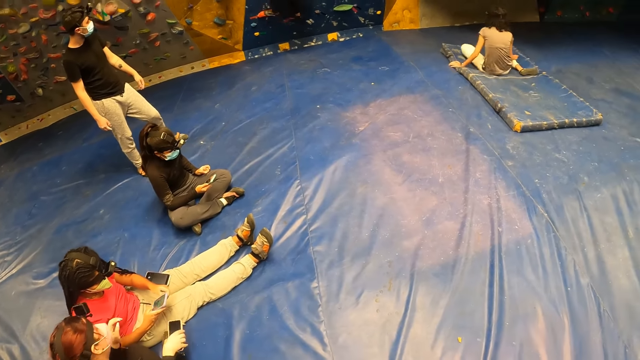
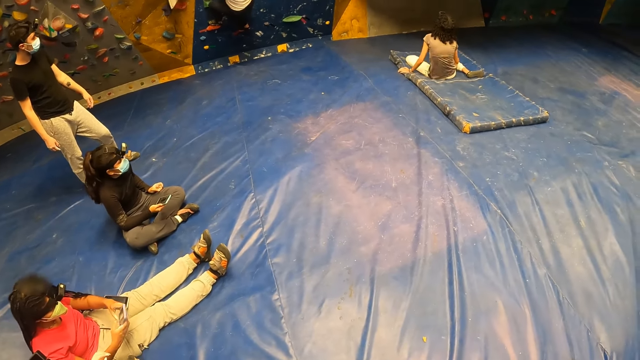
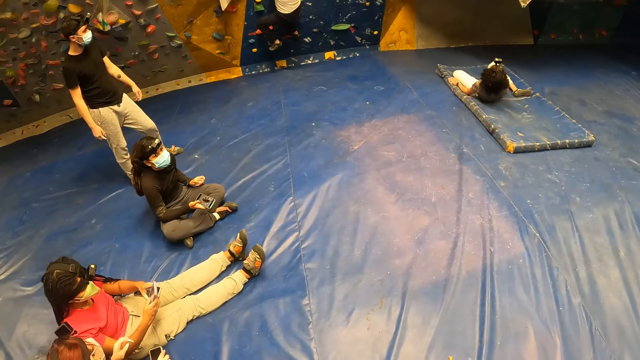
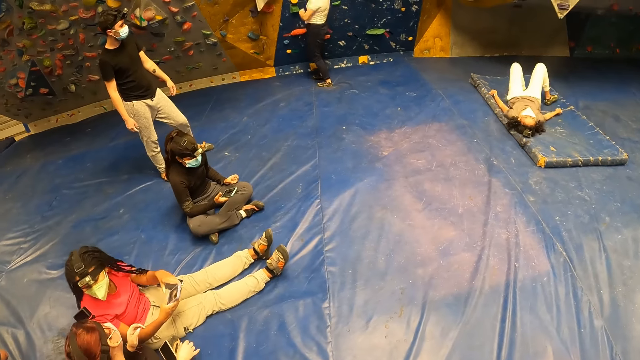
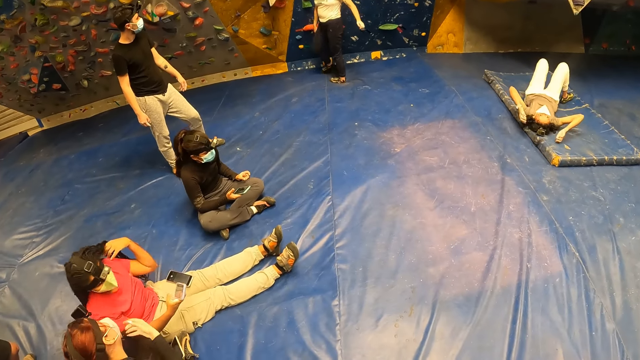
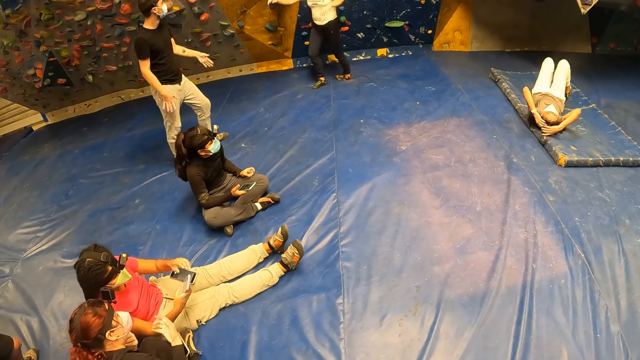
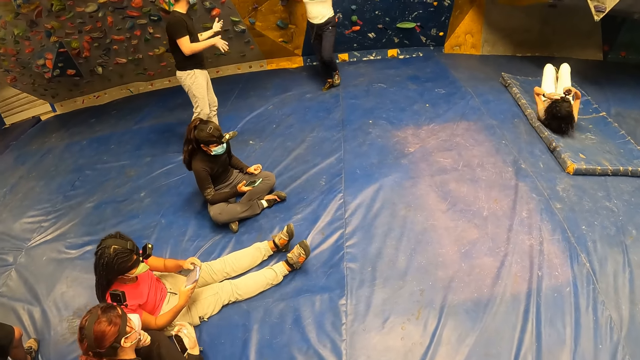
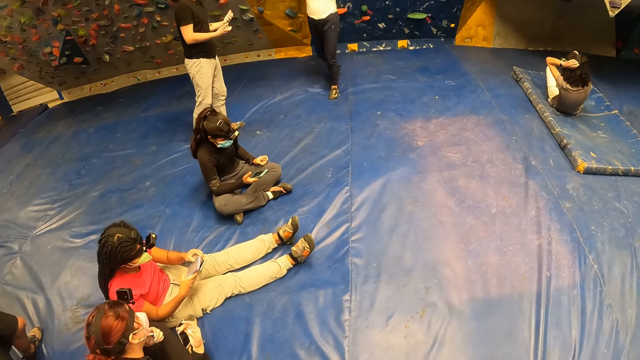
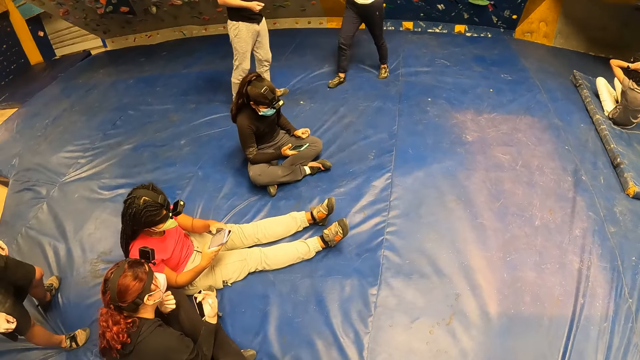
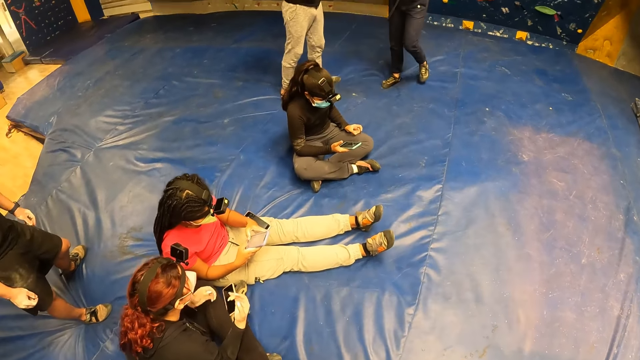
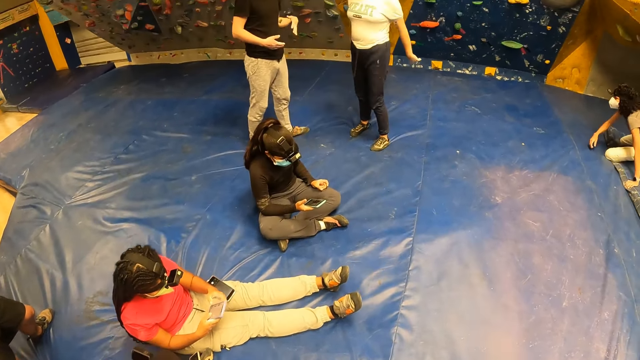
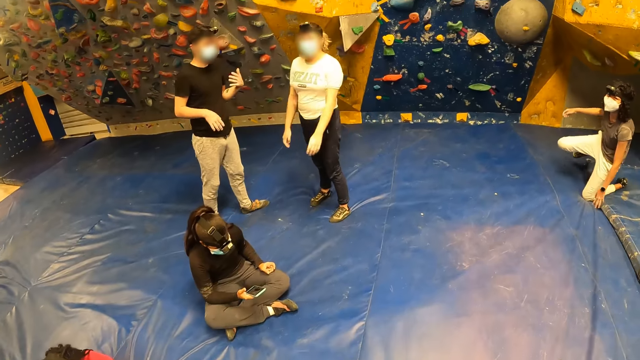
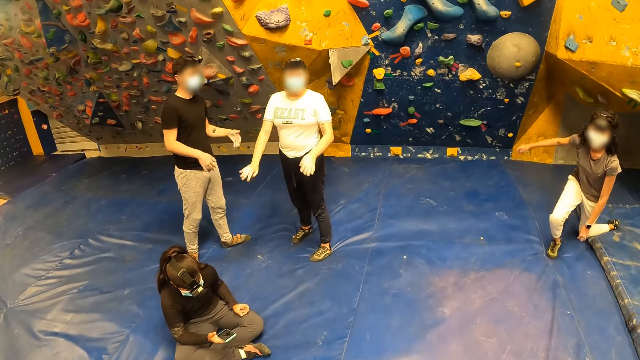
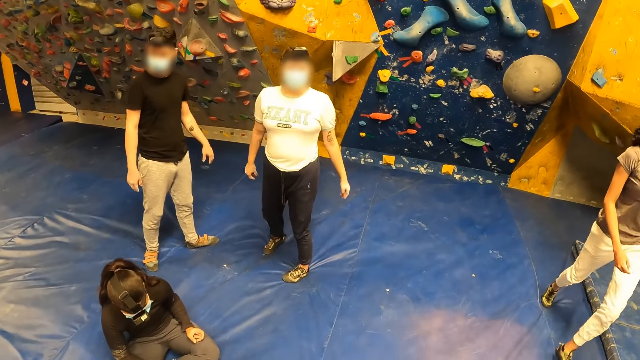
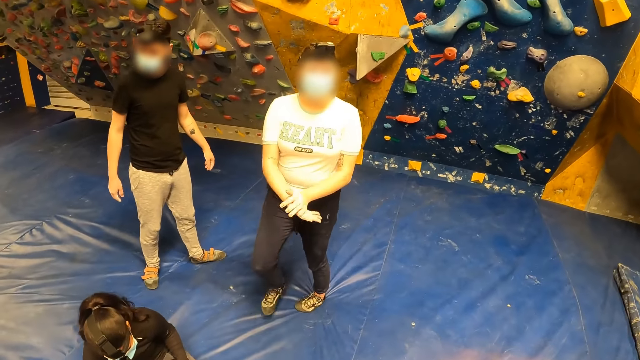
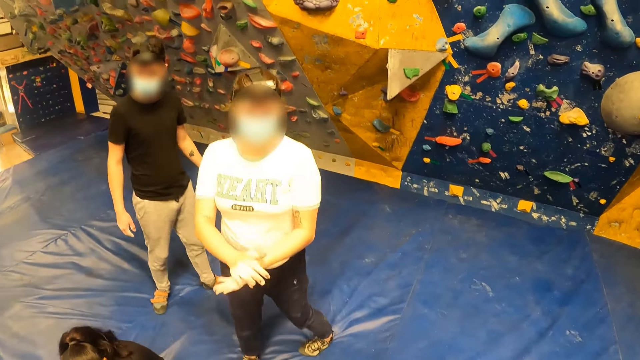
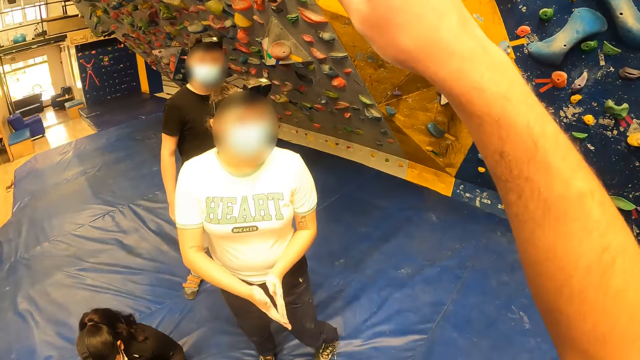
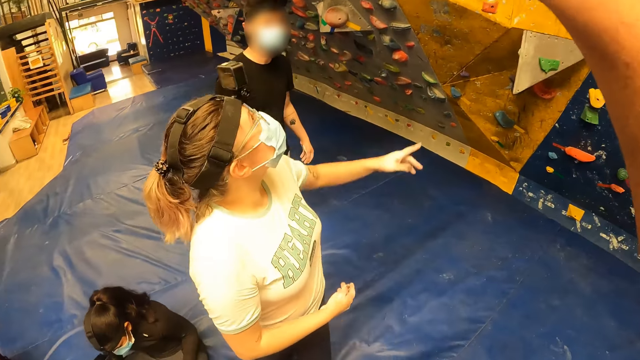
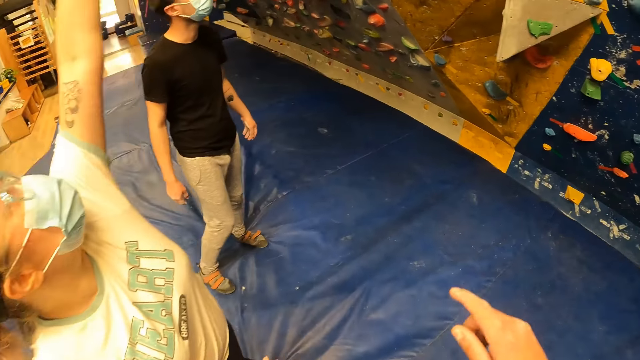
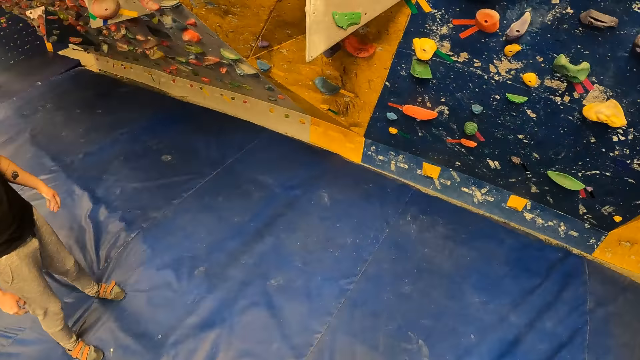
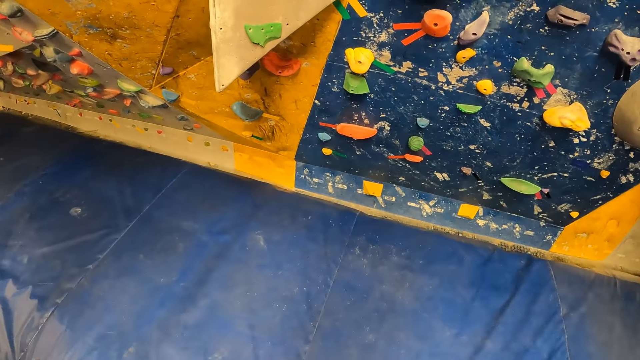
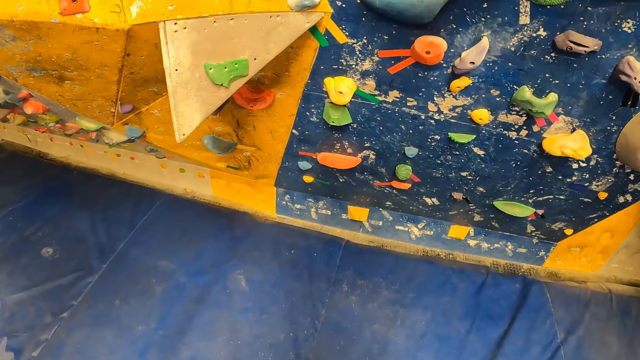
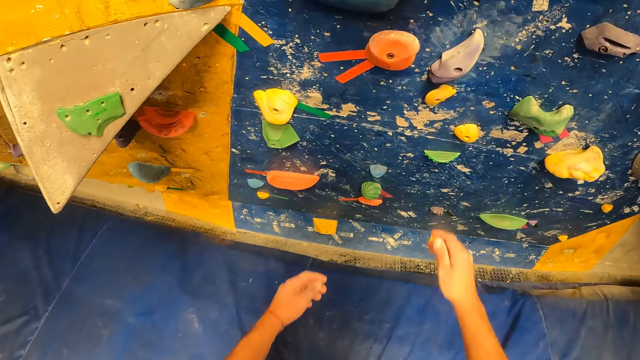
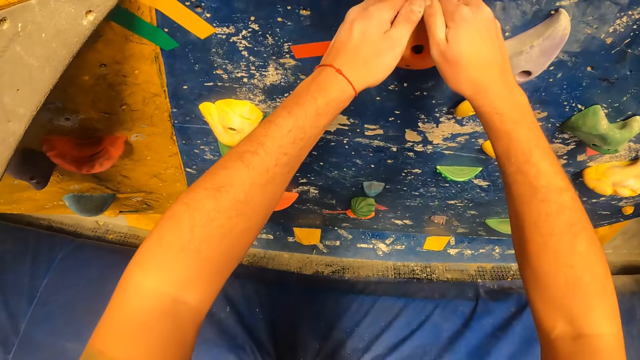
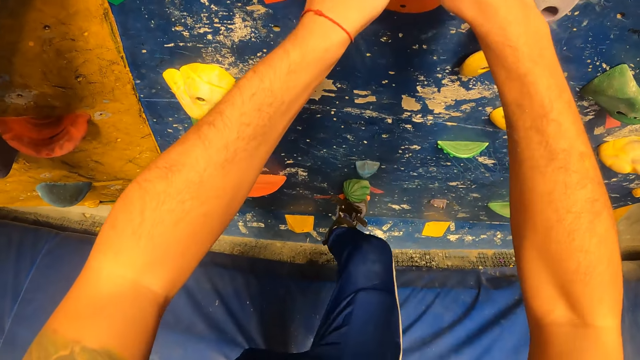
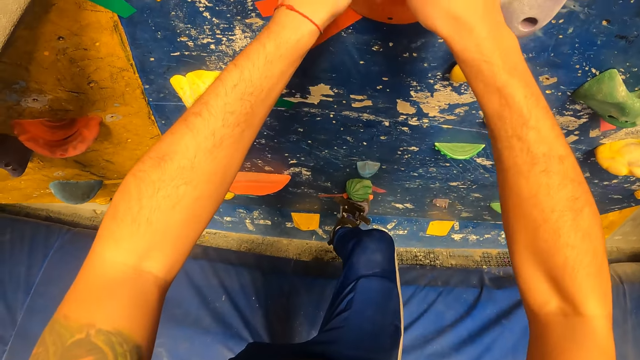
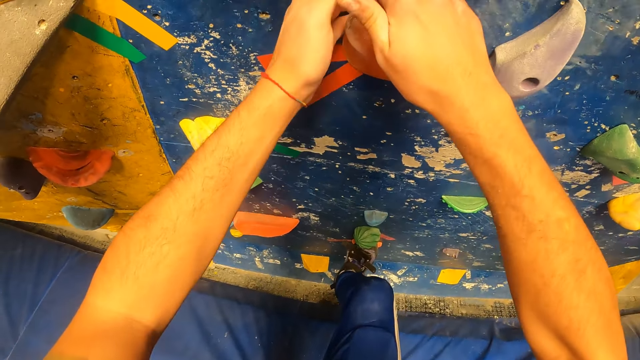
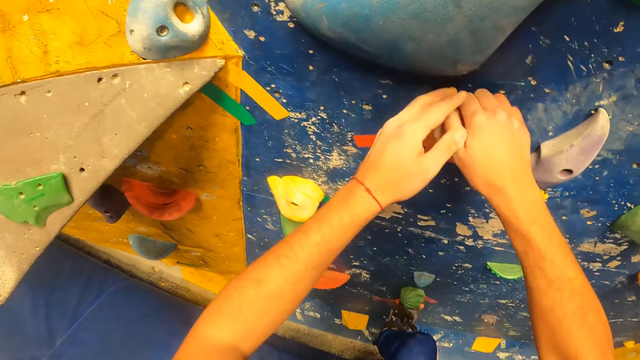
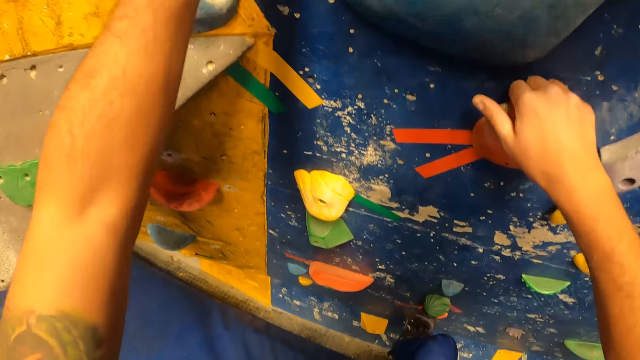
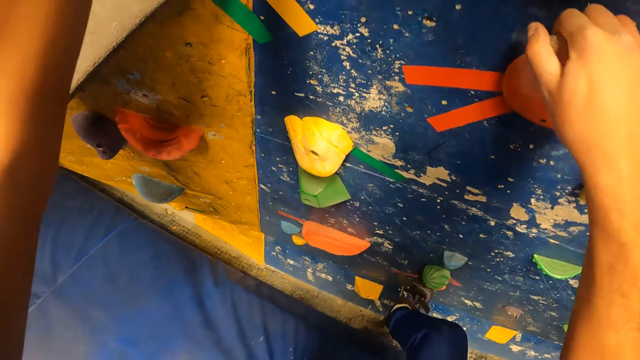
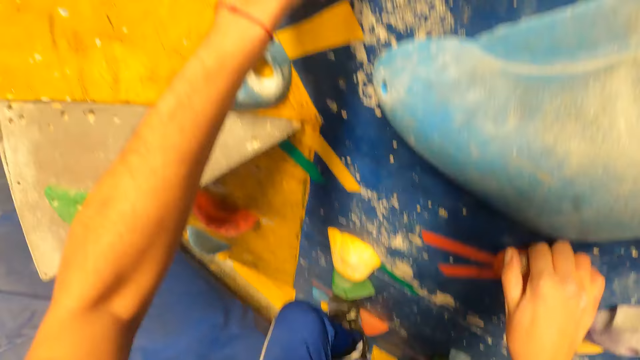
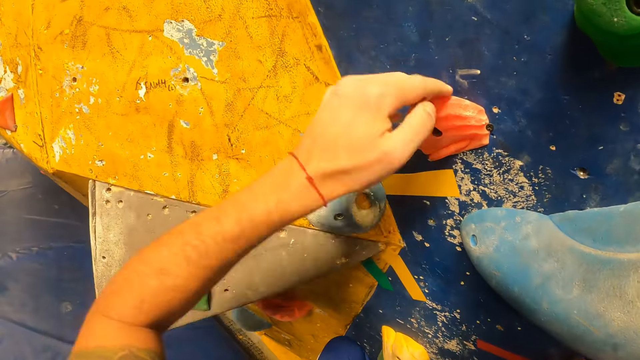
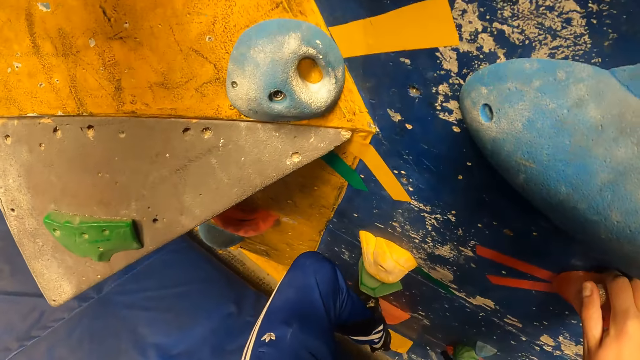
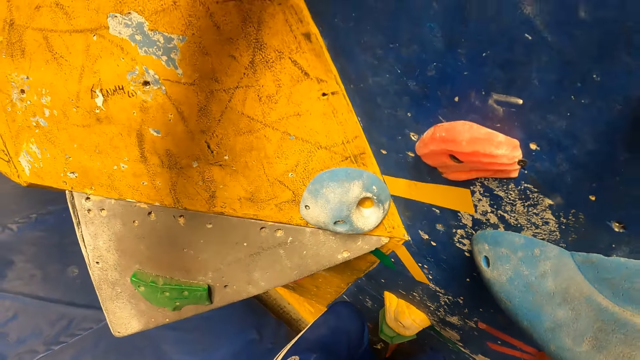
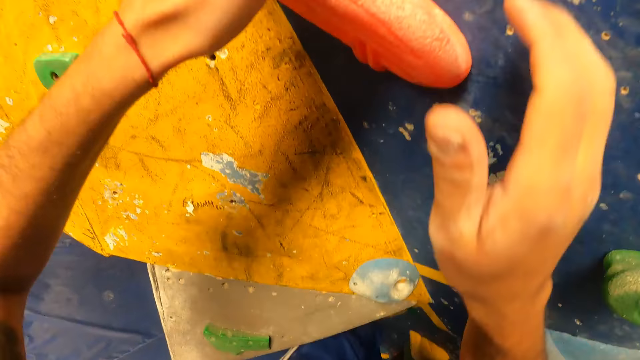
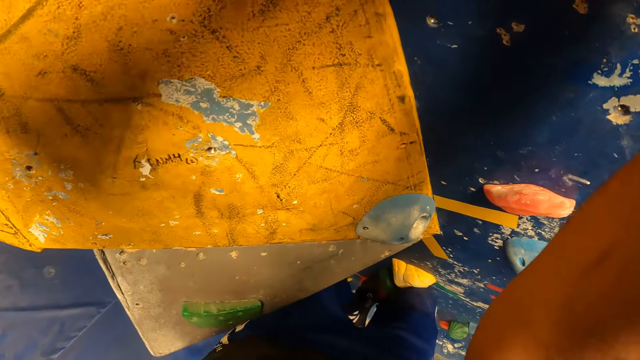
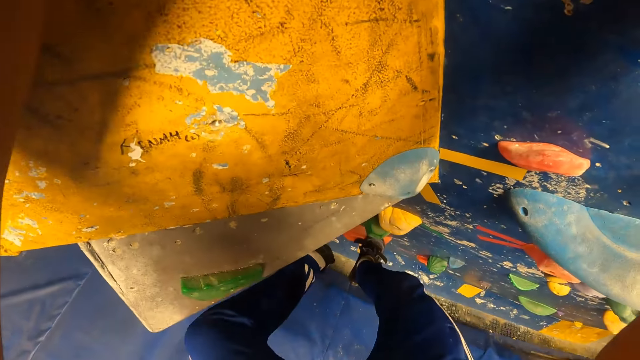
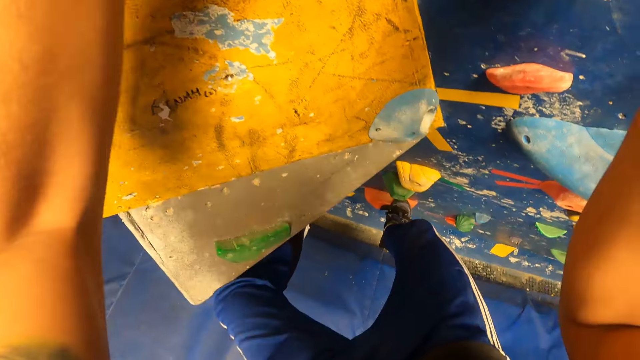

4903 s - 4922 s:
The woman climbs the climbing wall with both hands. She gets down from the climbing wall. The camera wearer walks towards the woman. They interact with the woman. They point towards the wall with the right hand. The woman points up with the left hand. The camera wearer walks towards the wall. They climb the climbing wall with both hands. They hold the stone on the wall with both hands, and step on the wall.

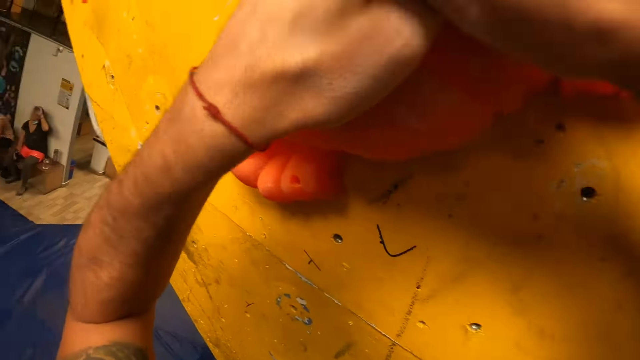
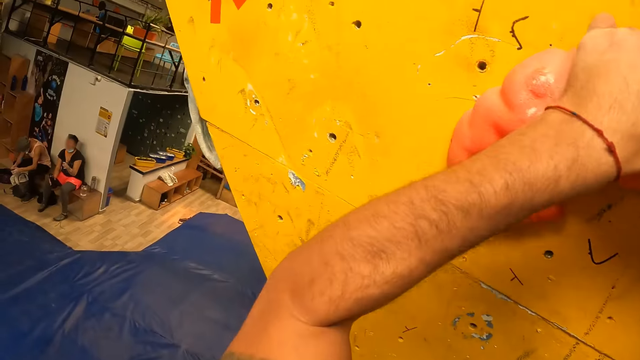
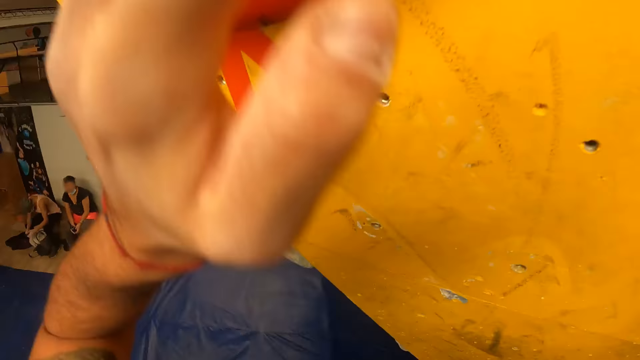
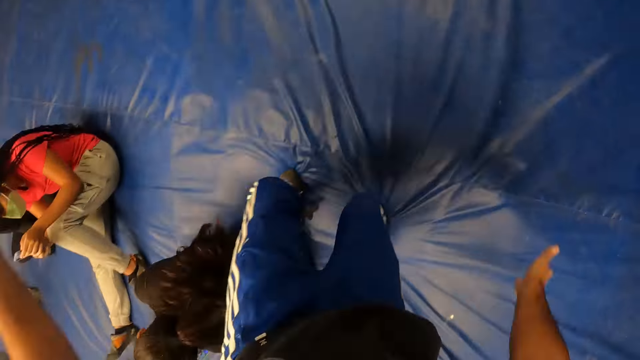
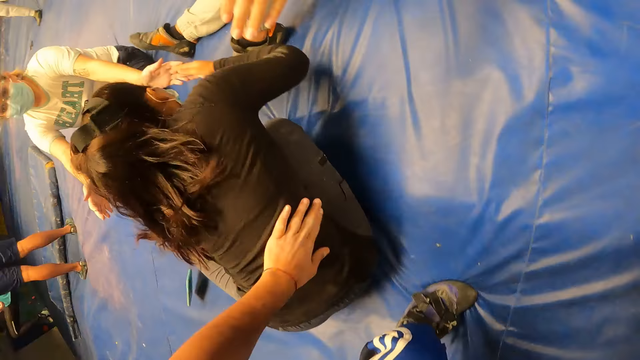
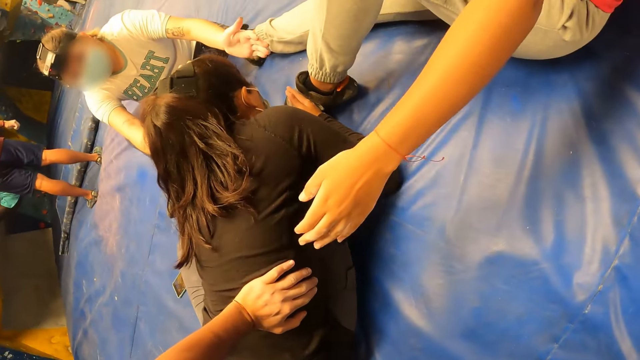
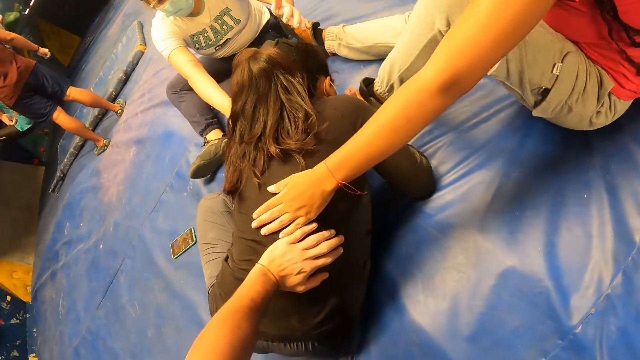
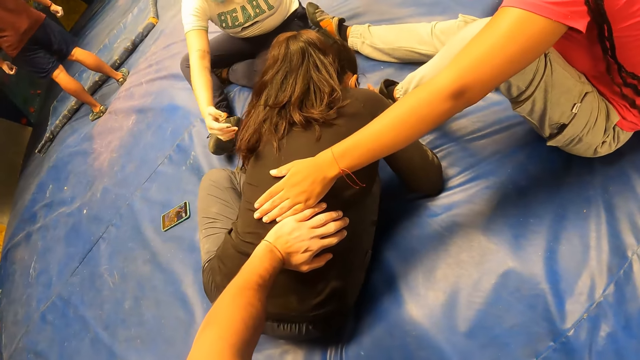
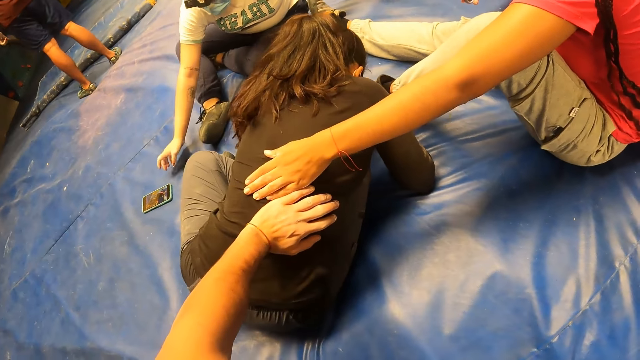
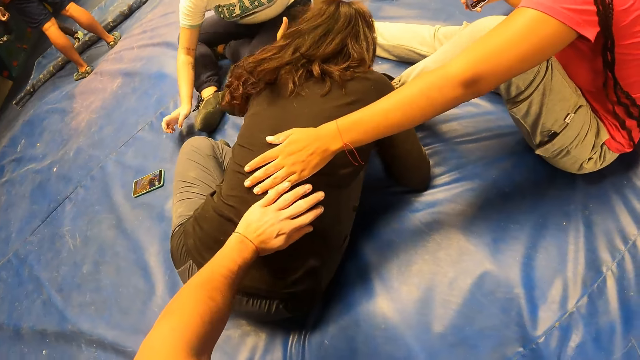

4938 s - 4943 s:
The camera wearer drops from the climbing wall to the crash pad. He pats the back of a woman with his left hand. He holds the woman's back with his left hand.
